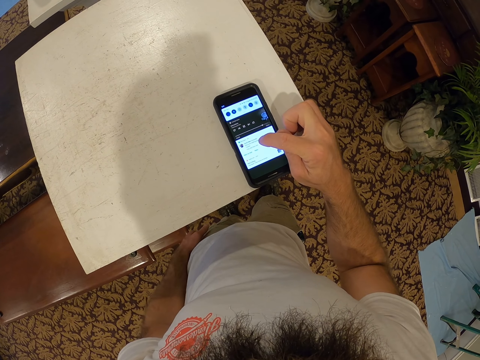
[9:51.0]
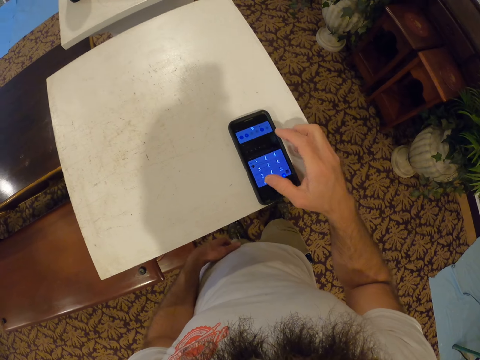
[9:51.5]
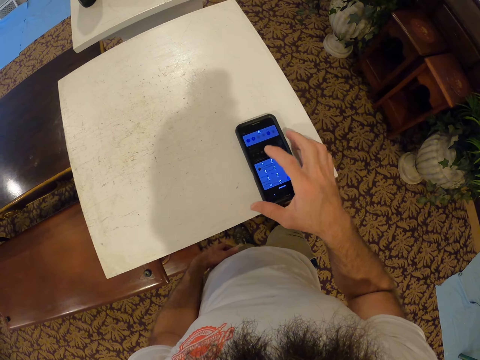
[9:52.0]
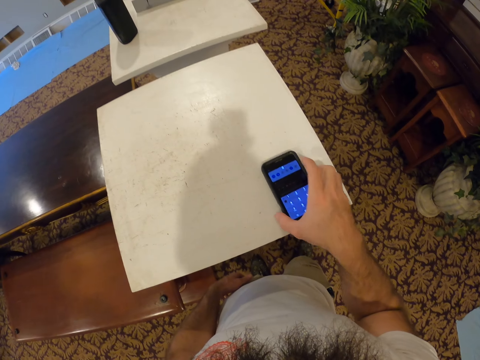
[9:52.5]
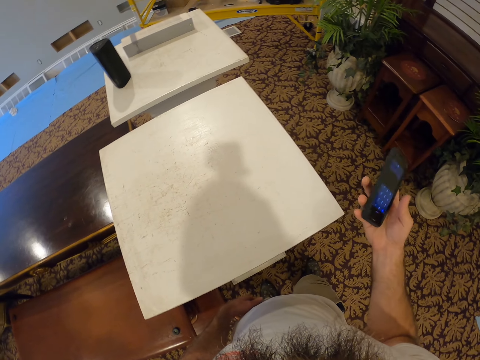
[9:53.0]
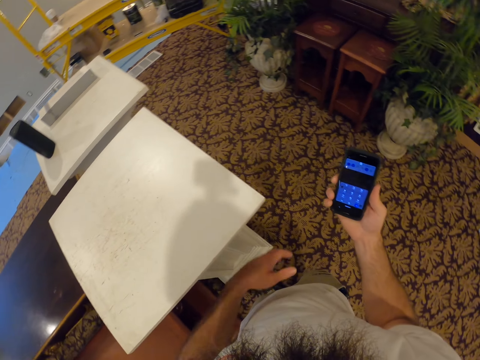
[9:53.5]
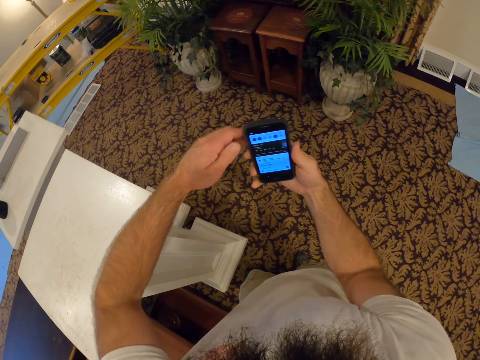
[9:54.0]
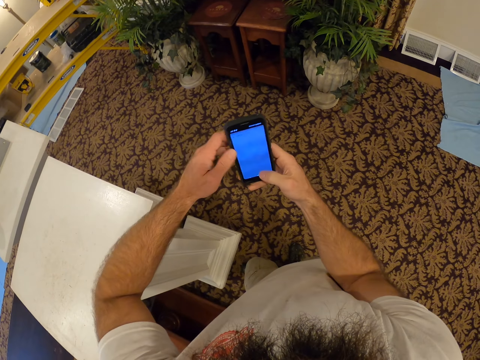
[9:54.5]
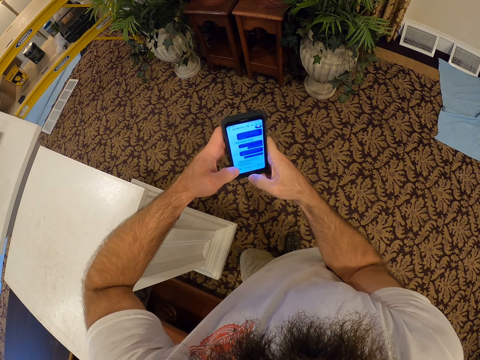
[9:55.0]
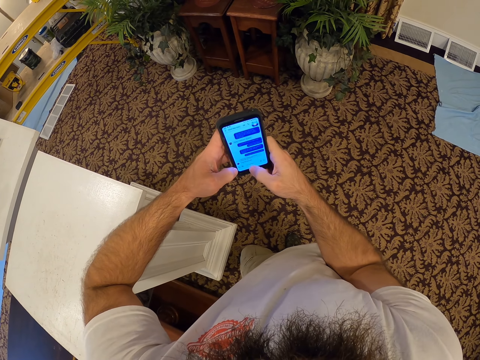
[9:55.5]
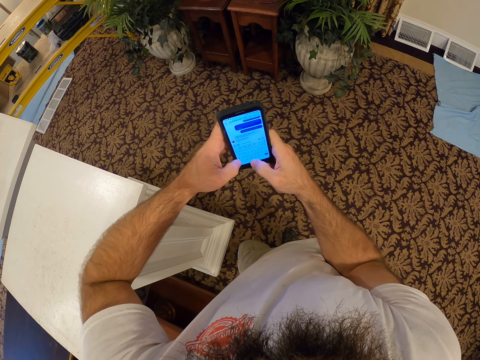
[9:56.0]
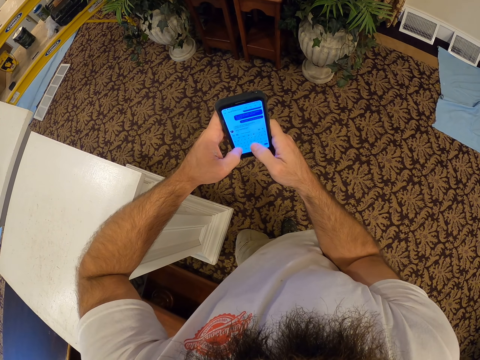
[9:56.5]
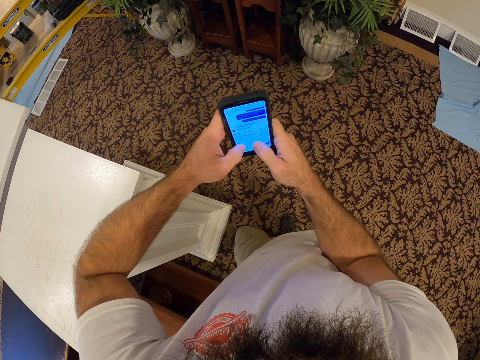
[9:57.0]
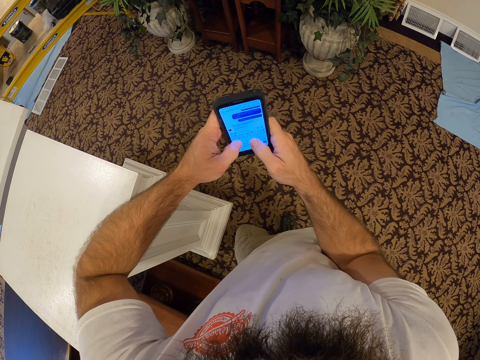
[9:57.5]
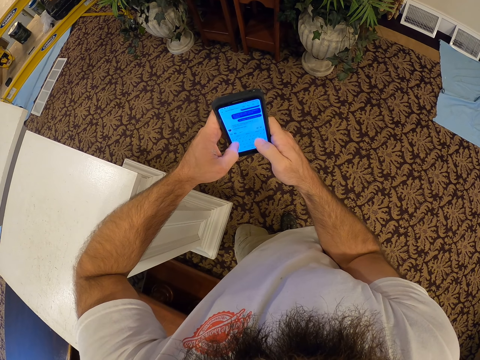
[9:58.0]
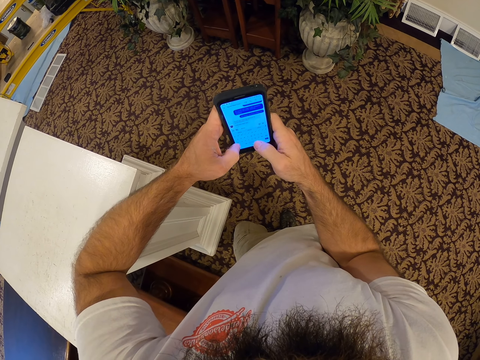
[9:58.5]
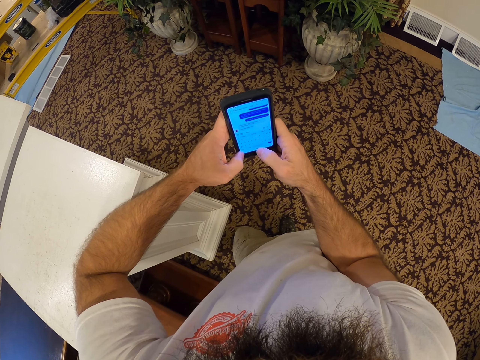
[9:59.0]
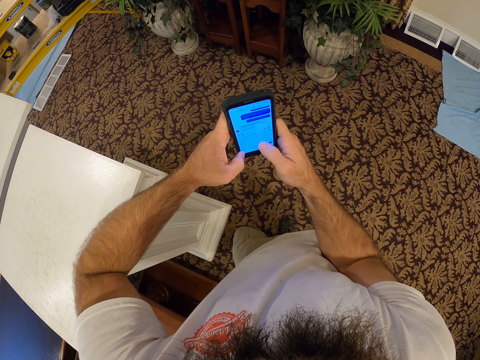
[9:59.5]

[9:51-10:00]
The camera wearer picks up the phone from the pedestal with his right hand. He operates the phone with both hands.

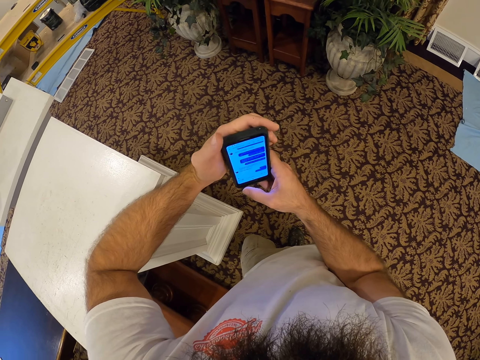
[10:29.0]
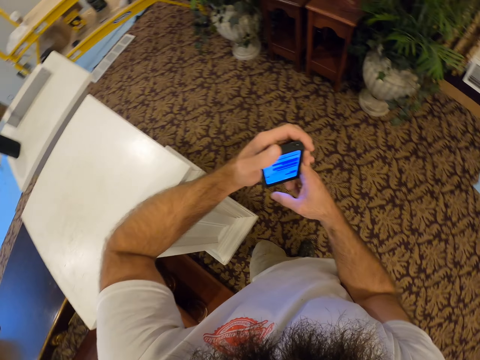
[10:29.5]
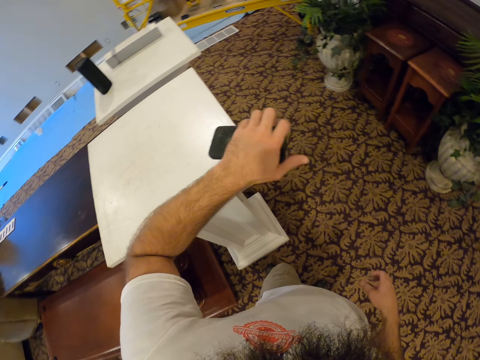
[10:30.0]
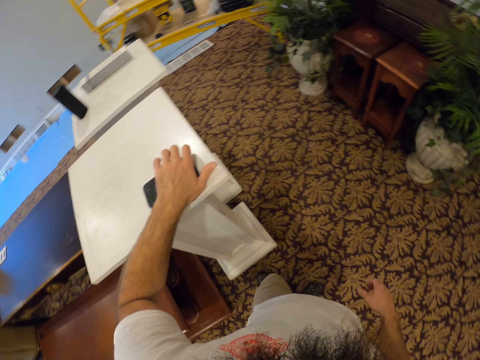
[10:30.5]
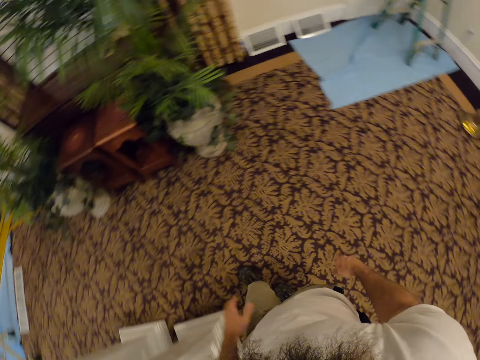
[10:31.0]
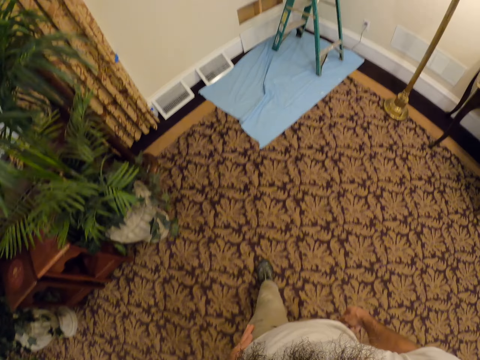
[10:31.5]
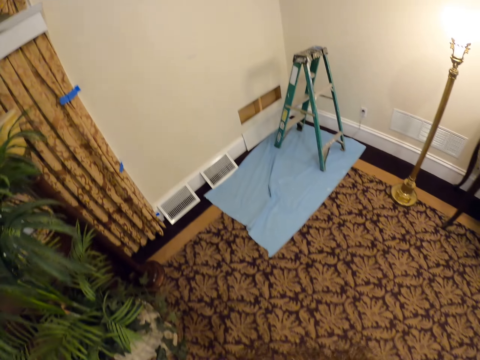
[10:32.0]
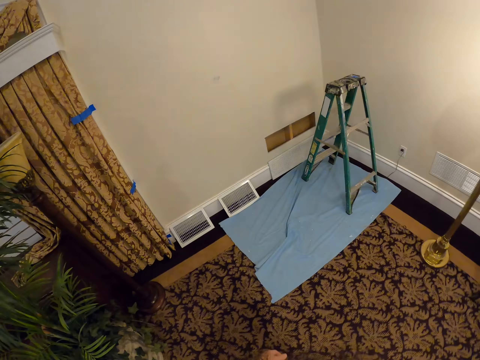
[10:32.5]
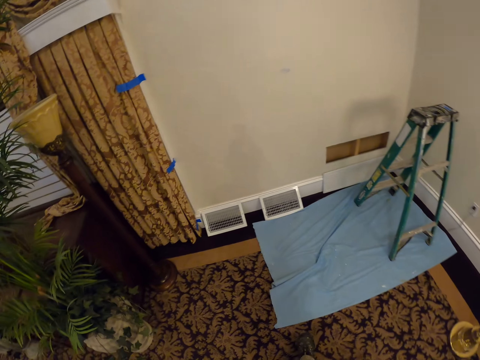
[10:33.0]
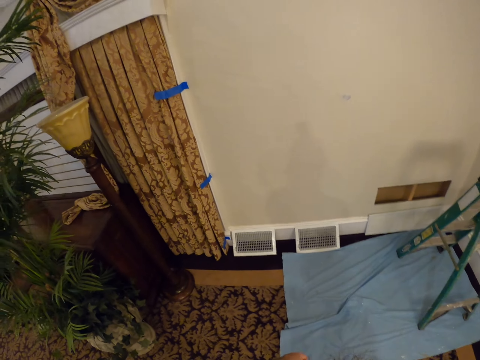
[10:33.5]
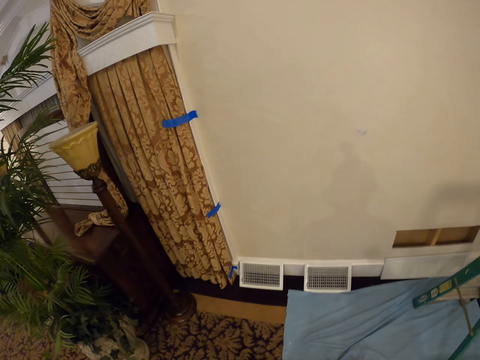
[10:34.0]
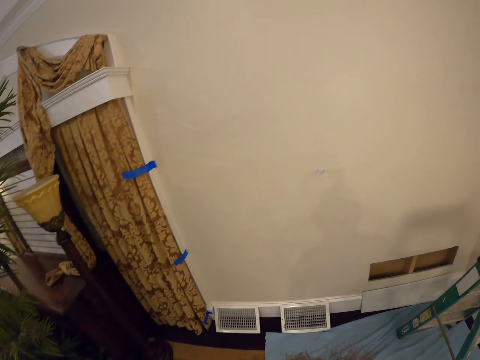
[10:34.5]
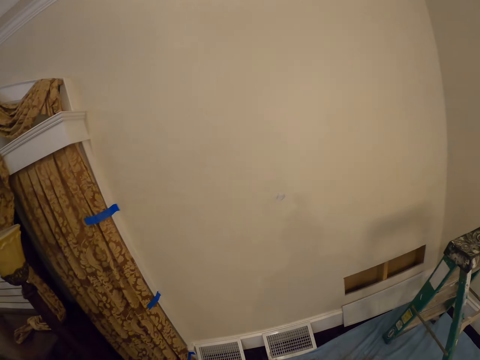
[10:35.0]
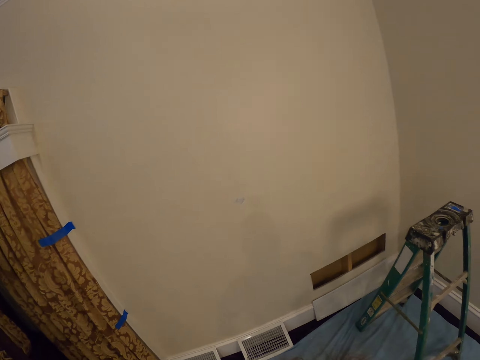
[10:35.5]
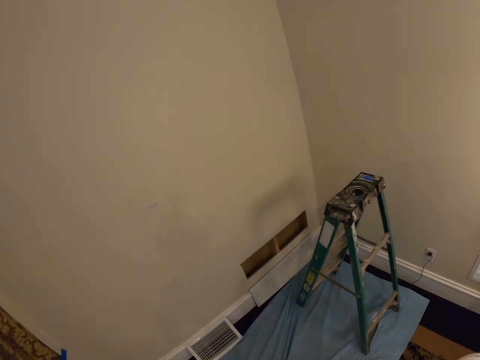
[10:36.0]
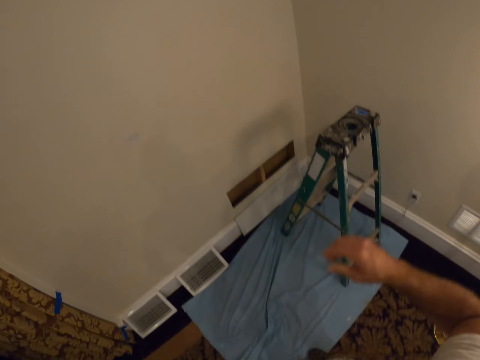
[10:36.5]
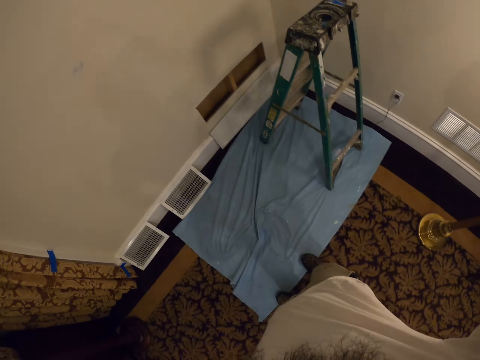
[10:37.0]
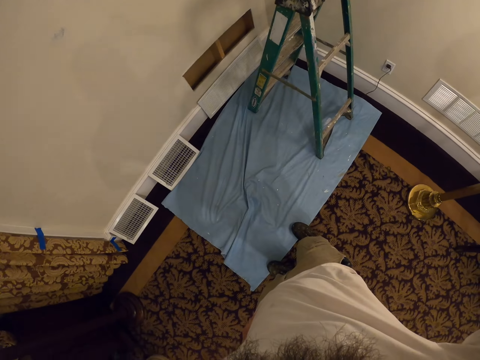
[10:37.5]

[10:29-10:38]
The camera wearer drops the phone on the pedestal with his left hand. He walks around. He walks around again.
